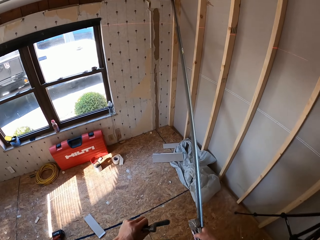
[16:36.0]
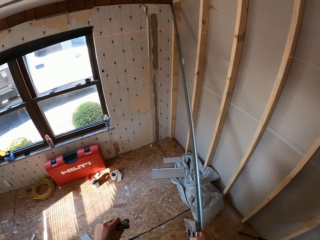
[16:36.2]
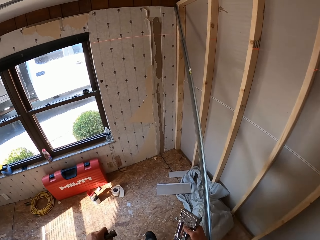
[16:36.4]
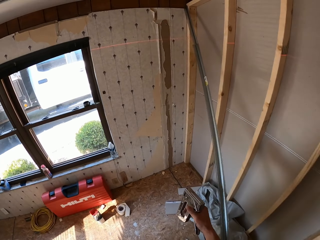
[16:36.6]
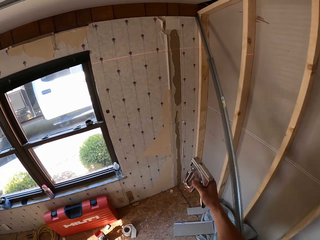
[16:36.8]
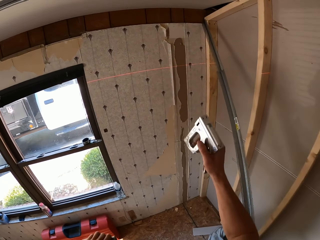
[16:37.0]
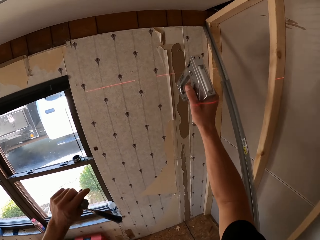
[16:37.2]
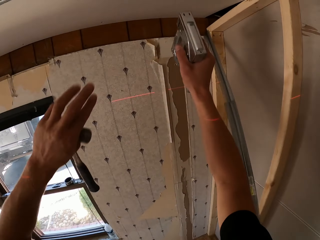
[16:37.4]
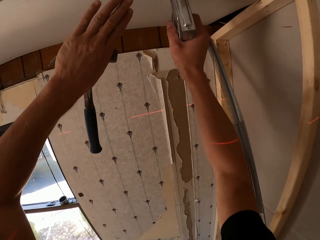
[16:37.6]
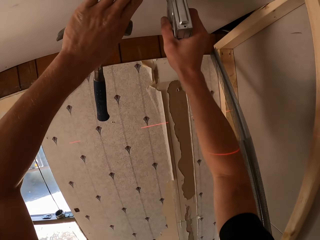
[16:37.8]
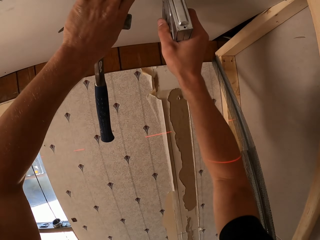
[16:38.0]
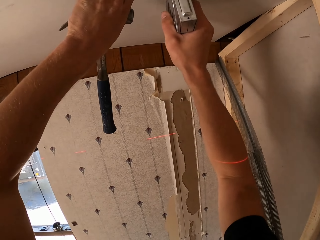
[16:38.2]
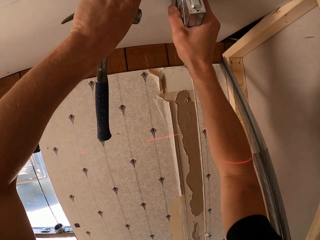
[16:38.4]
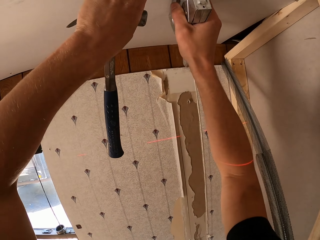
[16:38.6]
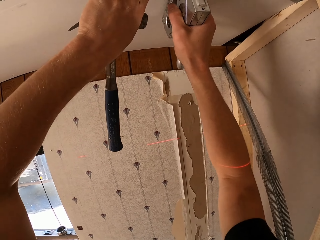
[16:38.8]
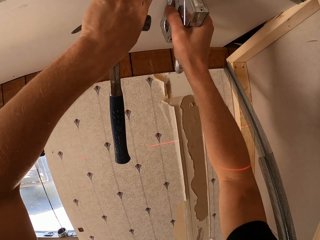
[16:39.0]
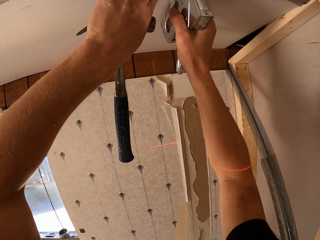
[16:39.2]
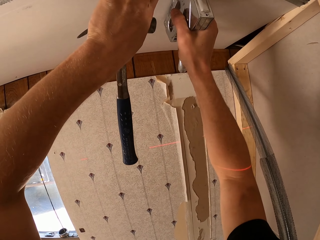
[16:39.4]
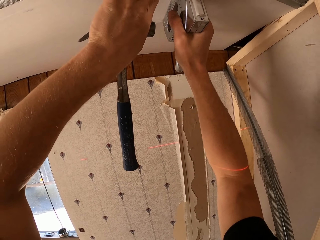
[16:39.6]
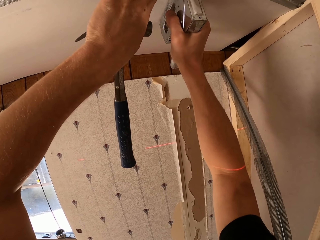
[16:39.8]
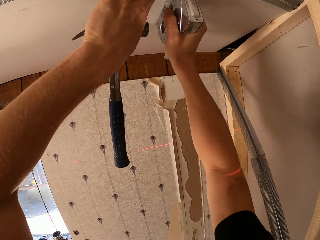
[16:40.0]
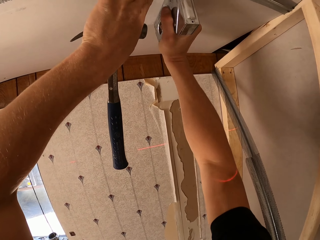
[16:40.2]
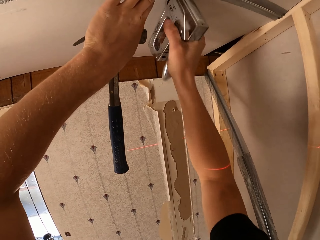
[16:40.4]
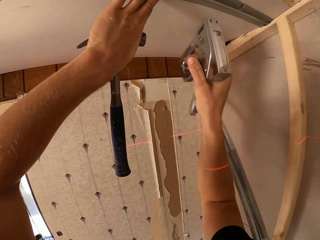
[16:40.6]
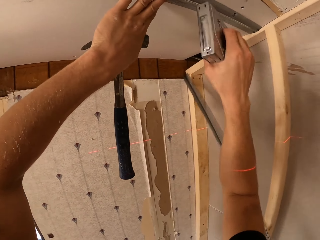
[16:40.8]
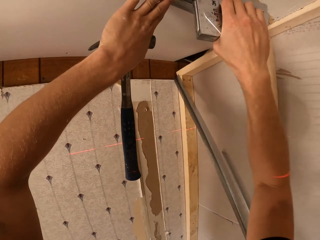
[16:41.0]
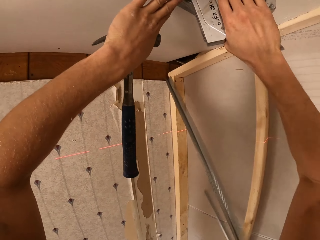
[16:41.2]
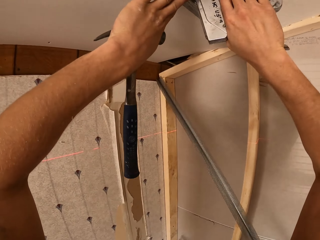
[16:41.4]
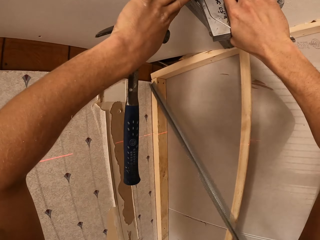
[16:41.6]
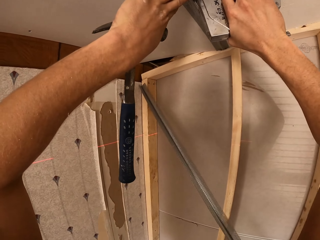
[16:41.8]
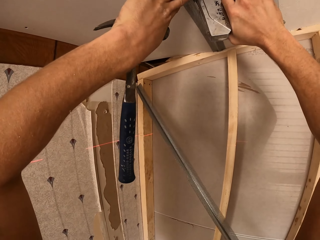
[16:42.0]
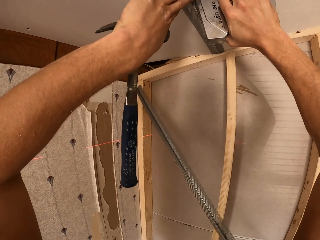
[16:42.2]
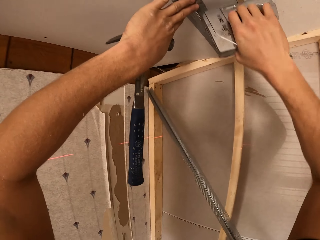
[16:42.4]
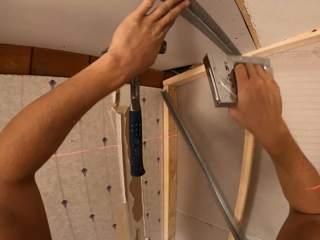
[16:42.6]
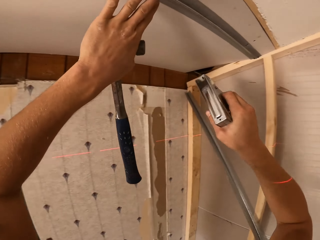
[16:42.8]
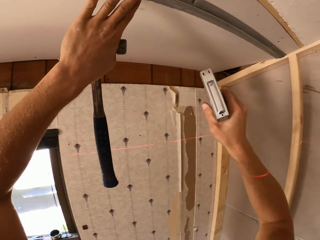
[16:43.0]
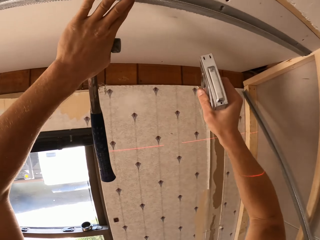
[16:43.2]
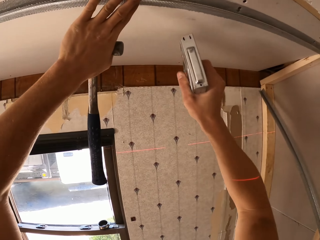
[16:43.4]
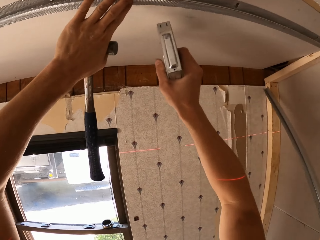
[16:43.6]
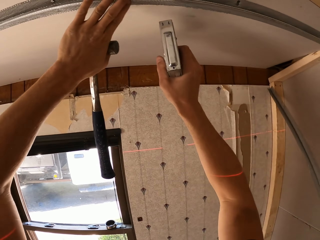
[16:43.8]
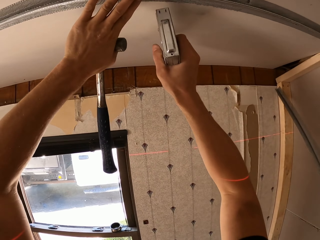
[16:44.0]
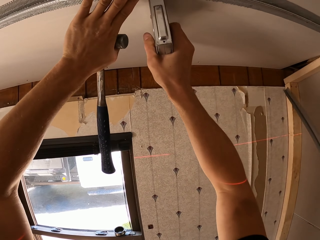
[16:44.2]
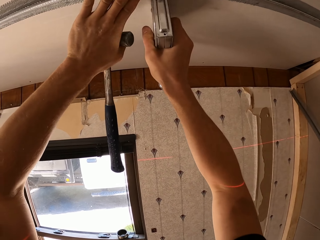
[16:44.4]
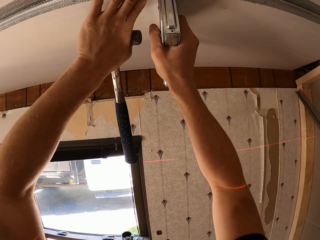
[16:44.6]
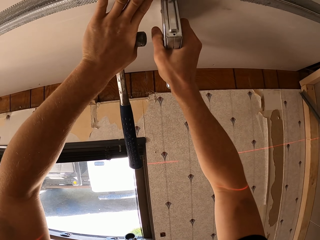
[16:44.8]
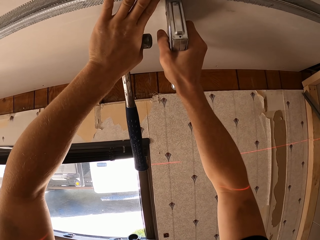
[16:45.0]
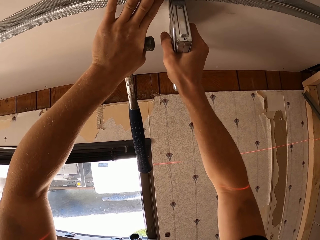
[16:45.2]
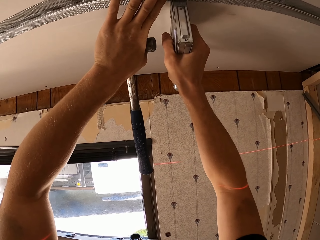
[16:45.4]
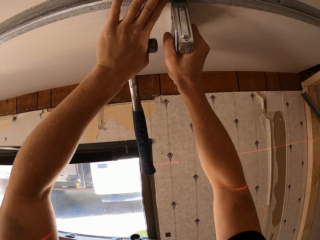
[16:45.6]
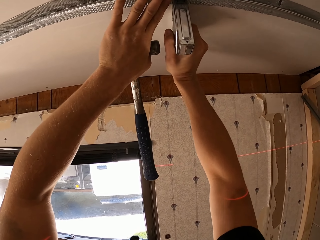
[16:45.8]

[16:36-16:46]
The camera wearer staples a mesh on the ceiling using the nail staple gun.

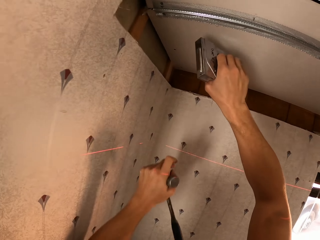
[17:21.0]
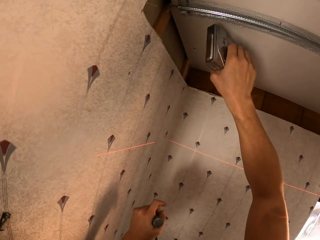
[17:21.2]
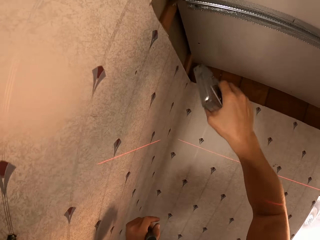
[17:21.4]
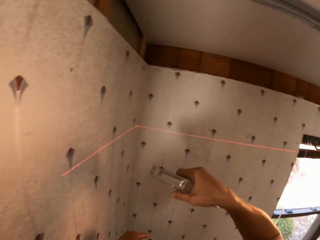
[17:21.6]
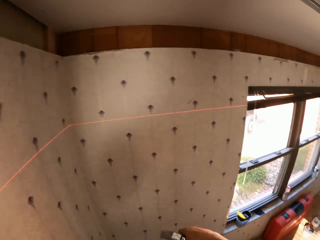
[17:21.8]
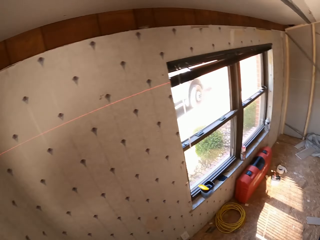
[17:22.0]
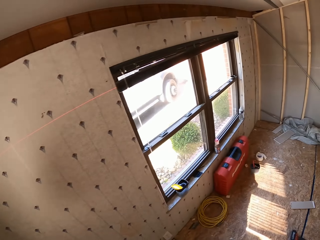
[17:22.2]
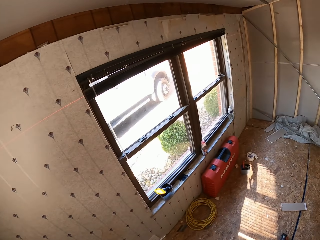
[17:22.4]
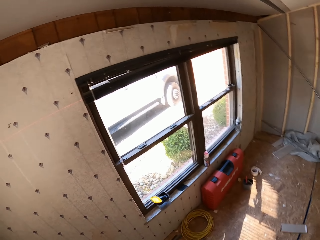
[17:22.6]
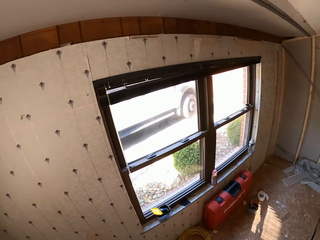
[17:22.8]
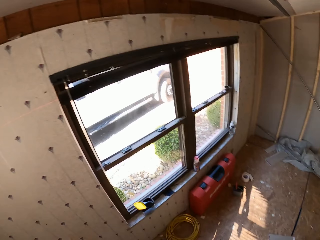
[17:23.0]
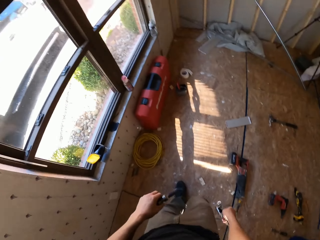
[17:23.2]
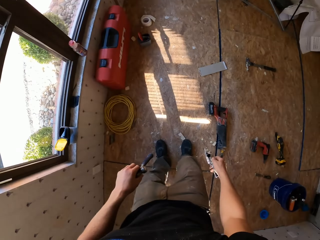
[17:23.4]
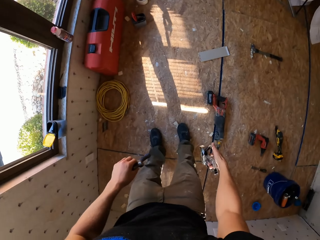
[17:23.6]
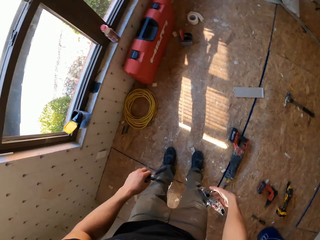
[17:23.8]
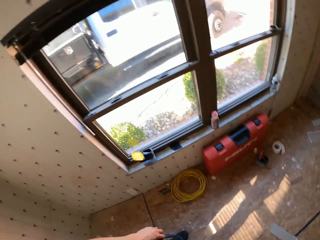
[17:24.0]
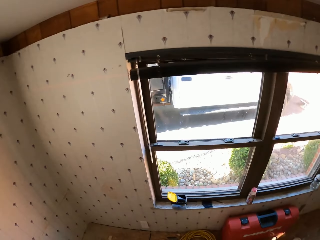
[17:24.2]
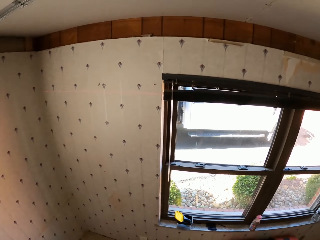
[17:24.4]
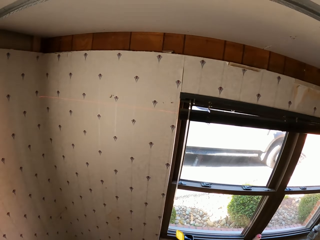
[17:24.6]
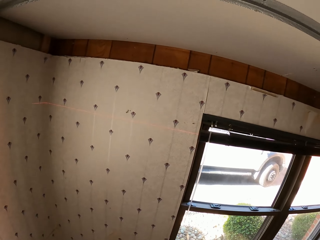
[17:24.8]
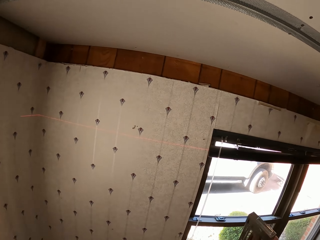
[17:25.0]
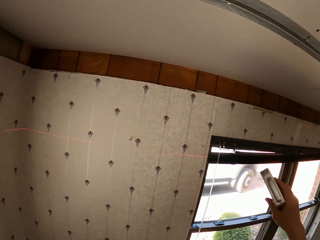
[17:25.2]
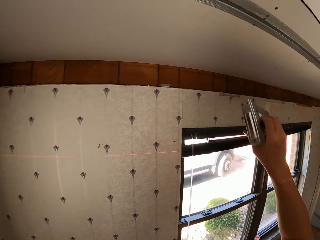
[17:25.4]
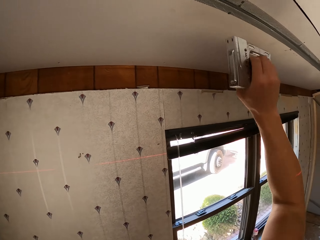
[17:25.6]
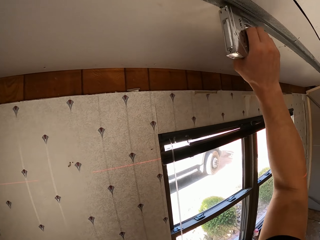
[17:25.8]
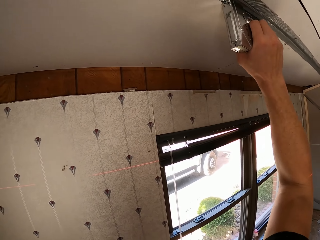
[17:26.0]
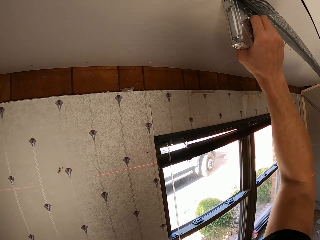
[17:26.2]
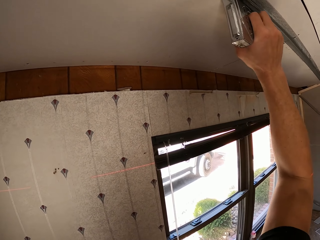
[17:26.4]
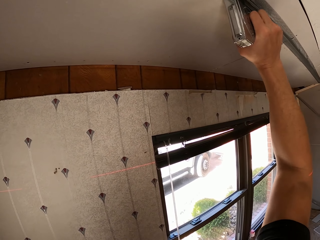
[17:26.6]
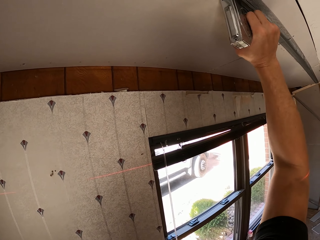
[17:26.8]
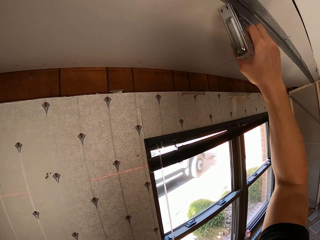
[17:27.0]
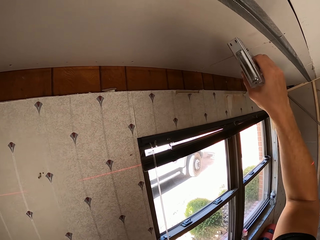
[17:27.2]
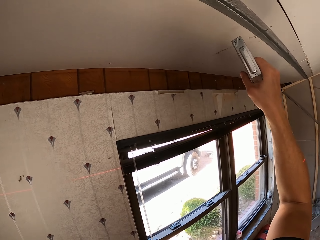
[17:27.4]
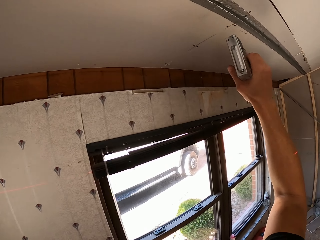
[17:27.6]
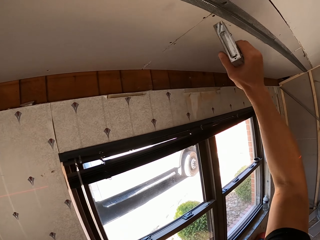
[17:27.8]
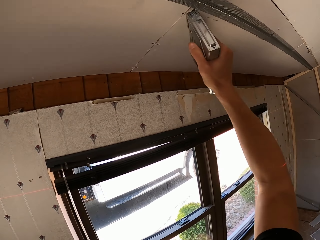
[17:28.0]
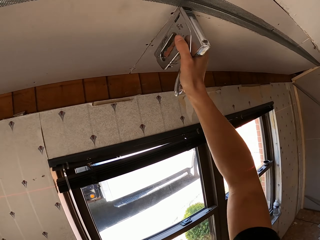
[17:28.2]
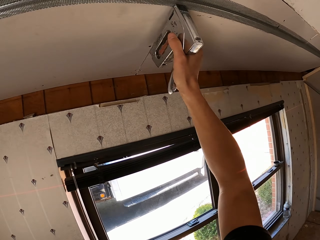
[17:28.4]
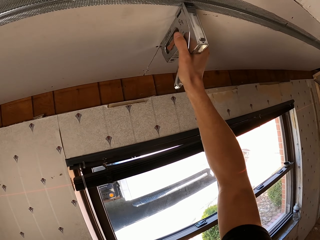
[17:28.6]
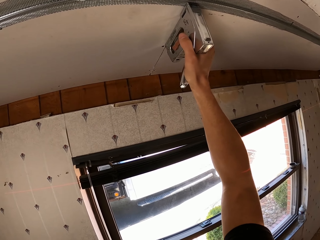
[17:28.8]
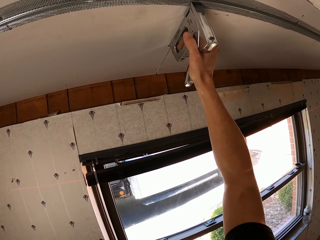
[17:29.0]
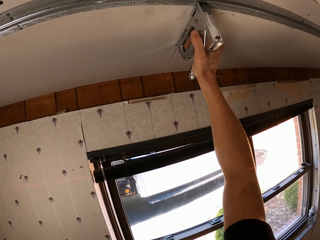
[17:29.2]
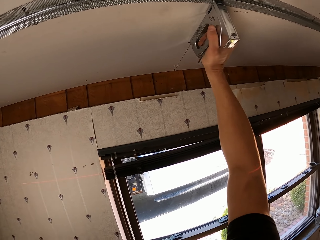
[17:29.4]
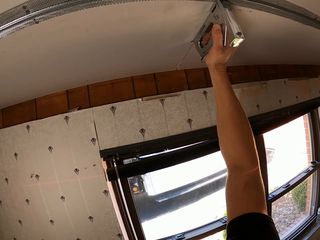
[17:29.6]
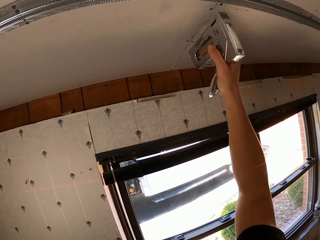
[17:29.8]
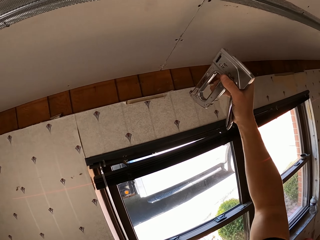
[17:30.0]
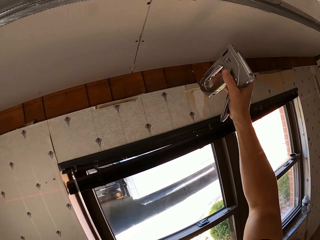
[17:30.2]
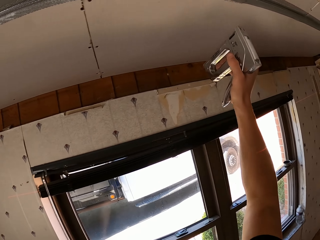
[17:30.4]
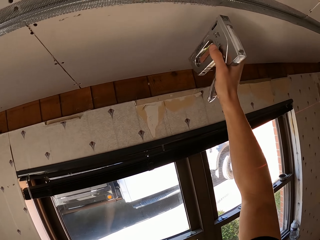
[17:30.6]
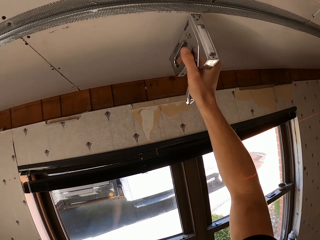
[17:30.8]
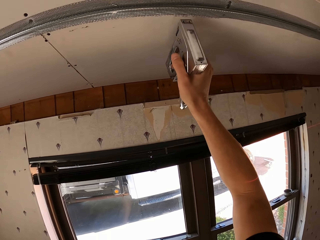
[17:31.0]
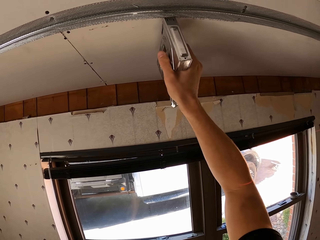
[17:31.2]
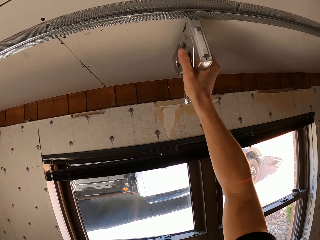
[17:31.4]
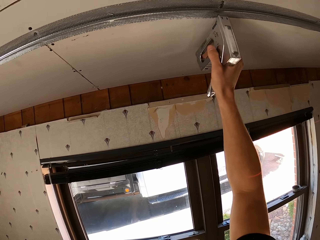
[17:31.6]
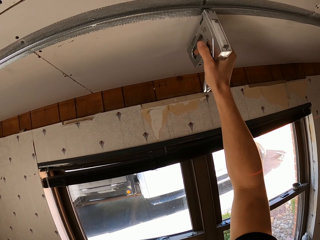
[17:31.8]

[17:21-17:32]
The camera wearer looks around the room. They staple the mesh on the ceiling using the nail staple gun.
